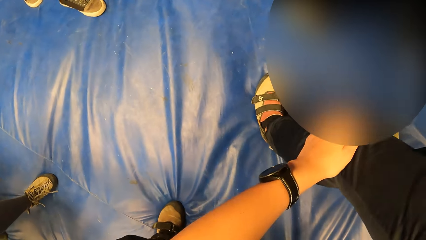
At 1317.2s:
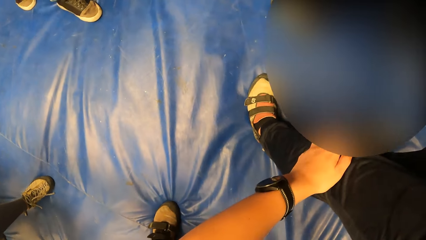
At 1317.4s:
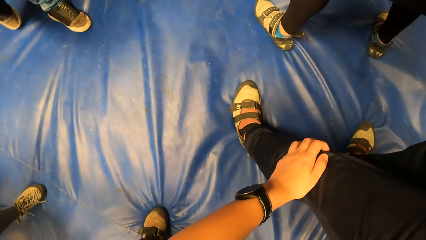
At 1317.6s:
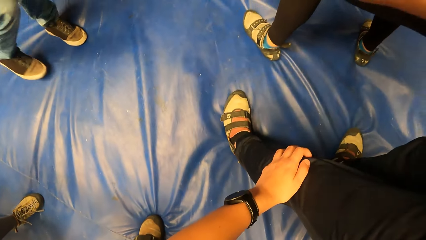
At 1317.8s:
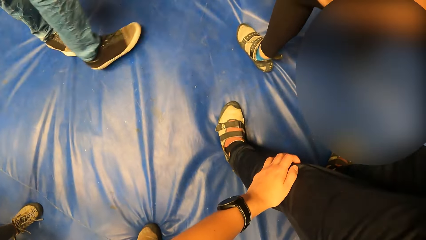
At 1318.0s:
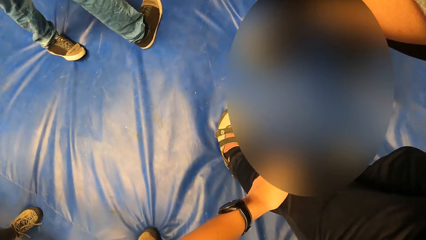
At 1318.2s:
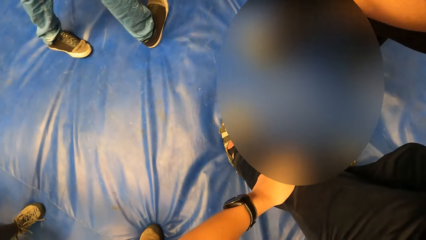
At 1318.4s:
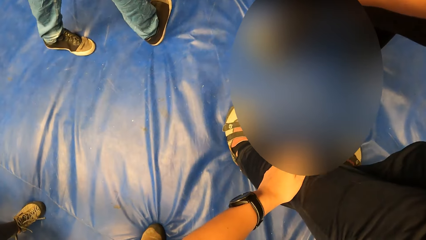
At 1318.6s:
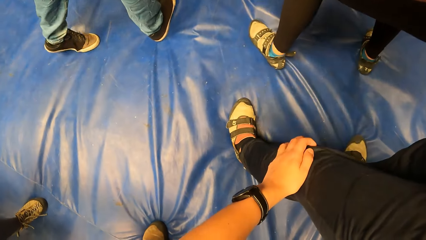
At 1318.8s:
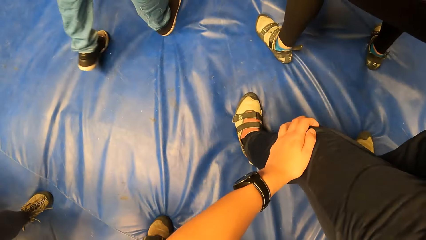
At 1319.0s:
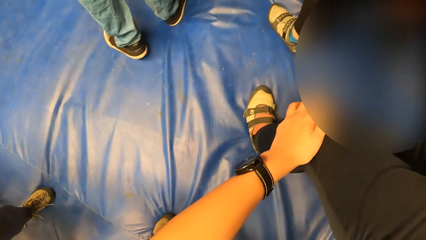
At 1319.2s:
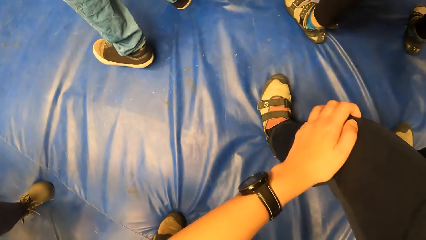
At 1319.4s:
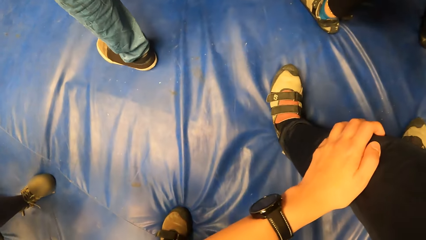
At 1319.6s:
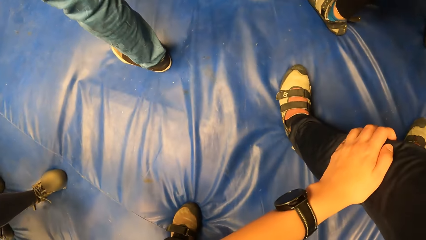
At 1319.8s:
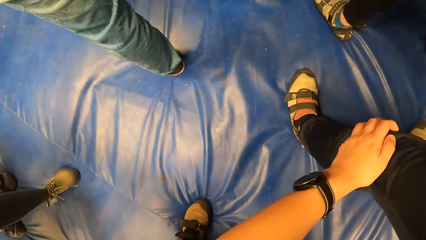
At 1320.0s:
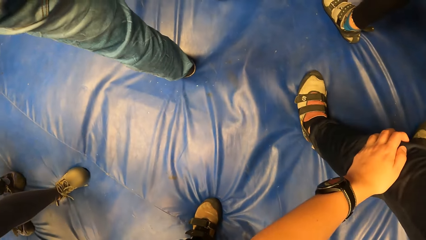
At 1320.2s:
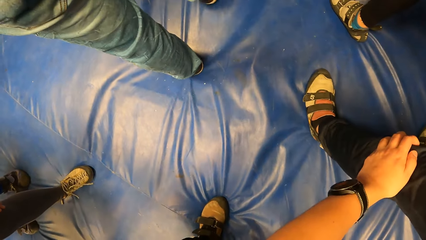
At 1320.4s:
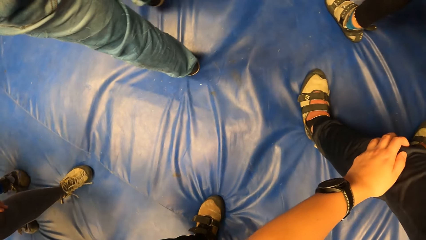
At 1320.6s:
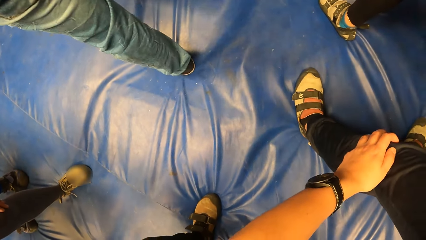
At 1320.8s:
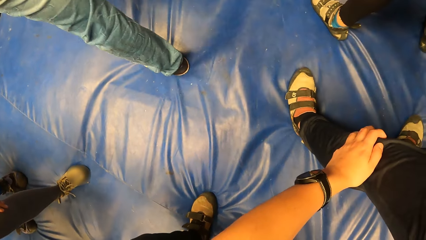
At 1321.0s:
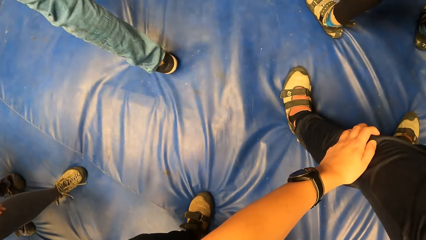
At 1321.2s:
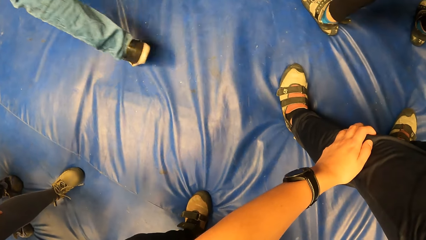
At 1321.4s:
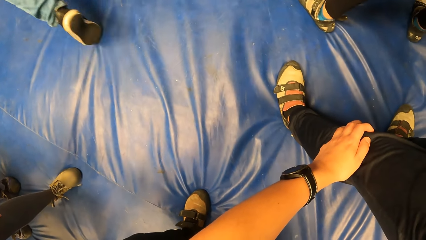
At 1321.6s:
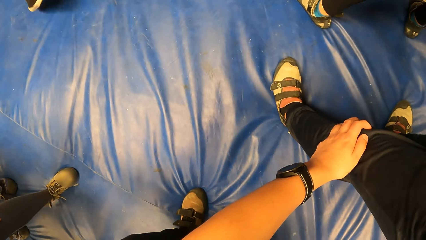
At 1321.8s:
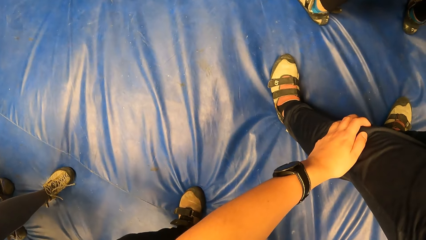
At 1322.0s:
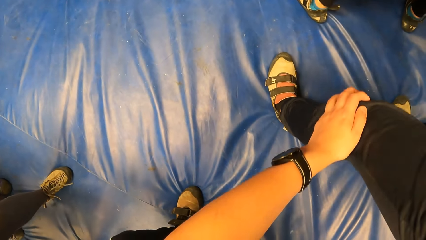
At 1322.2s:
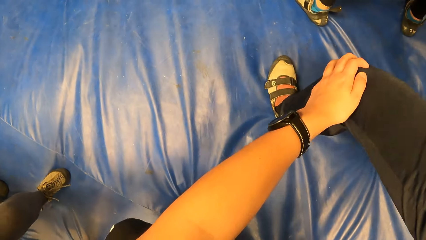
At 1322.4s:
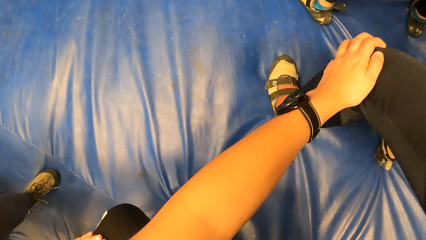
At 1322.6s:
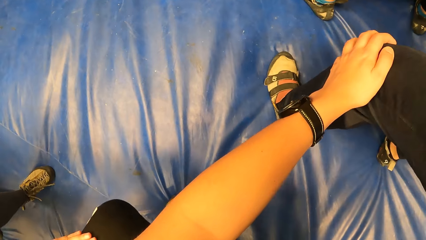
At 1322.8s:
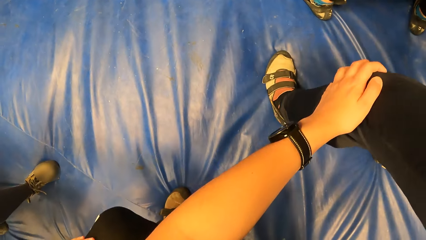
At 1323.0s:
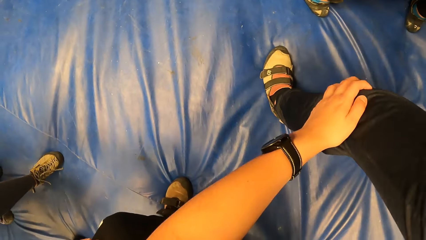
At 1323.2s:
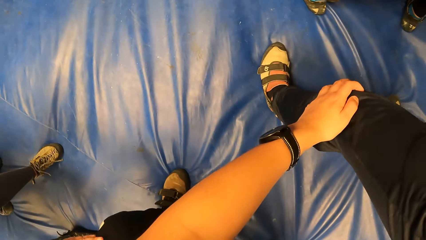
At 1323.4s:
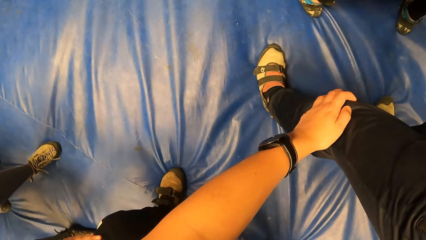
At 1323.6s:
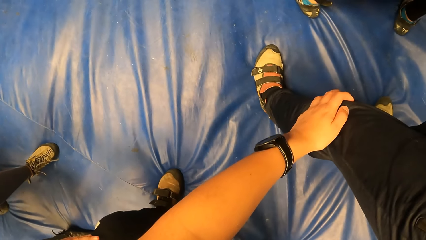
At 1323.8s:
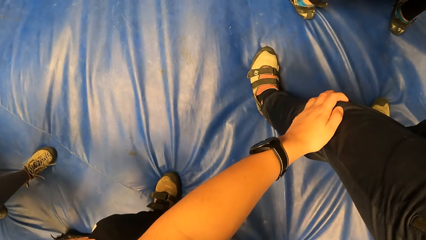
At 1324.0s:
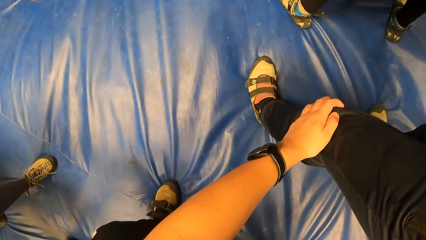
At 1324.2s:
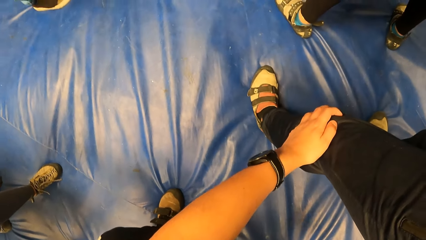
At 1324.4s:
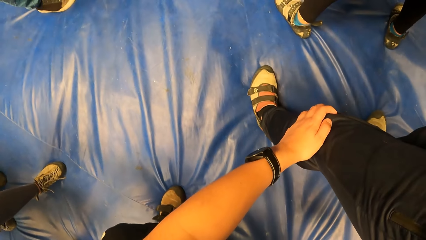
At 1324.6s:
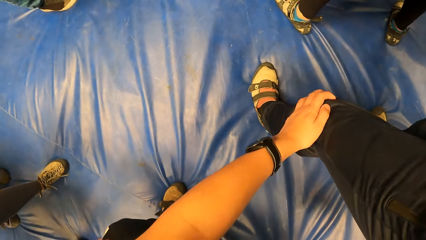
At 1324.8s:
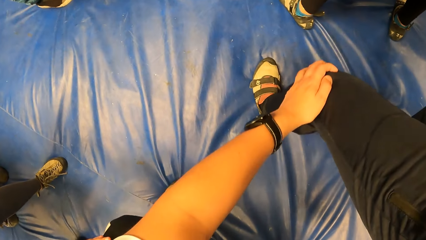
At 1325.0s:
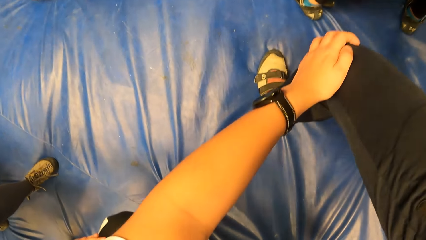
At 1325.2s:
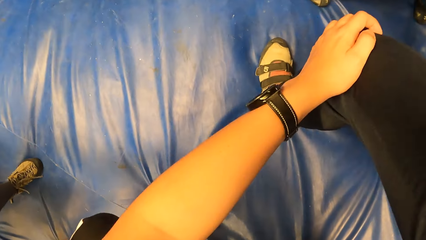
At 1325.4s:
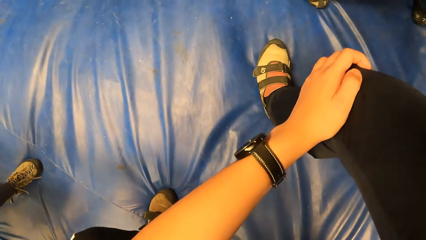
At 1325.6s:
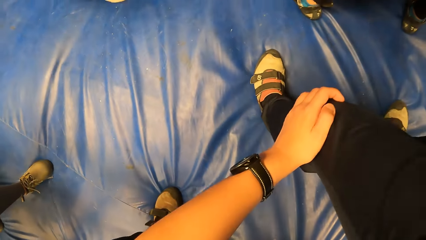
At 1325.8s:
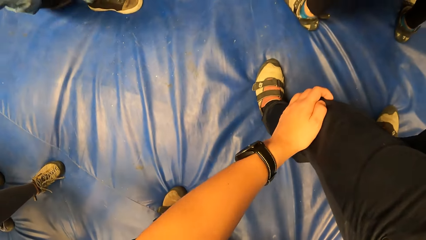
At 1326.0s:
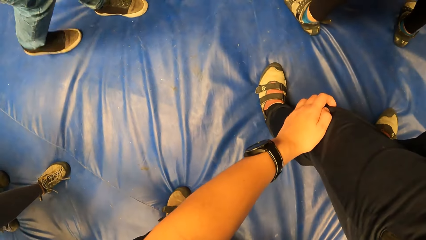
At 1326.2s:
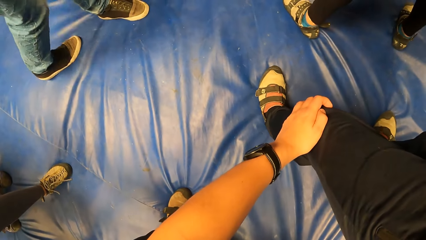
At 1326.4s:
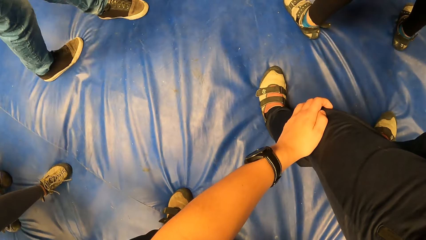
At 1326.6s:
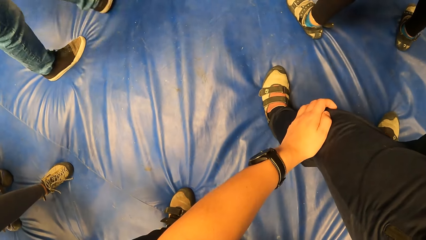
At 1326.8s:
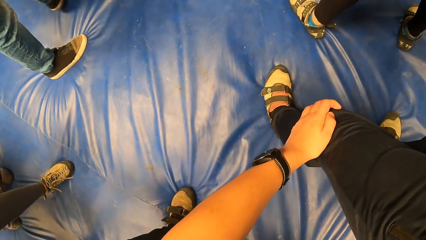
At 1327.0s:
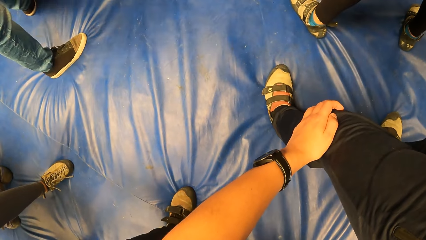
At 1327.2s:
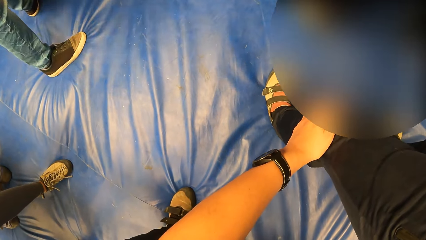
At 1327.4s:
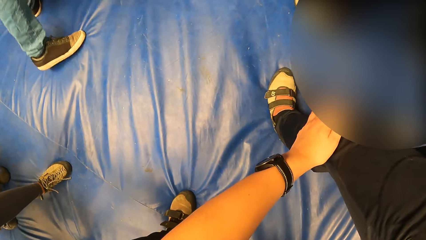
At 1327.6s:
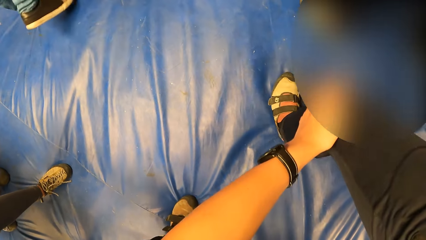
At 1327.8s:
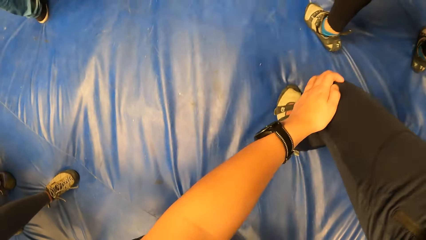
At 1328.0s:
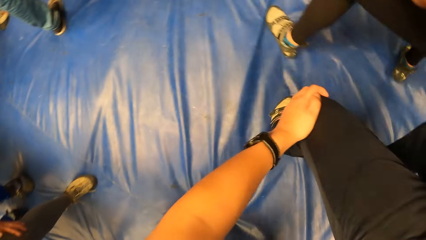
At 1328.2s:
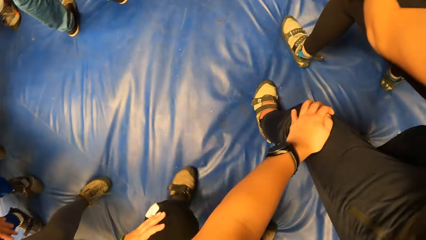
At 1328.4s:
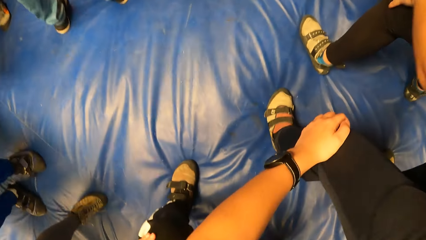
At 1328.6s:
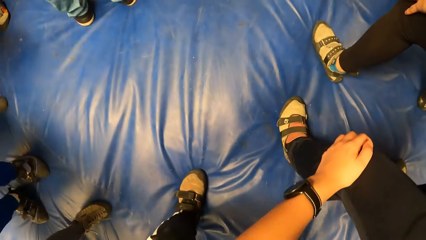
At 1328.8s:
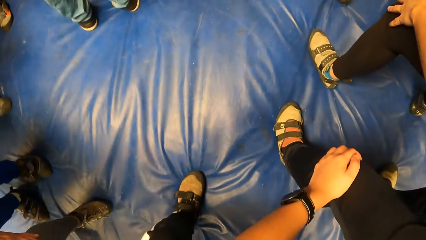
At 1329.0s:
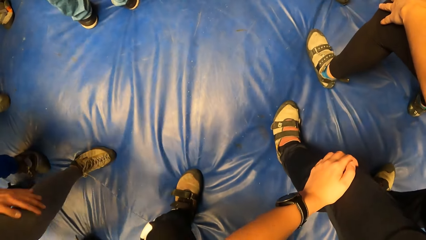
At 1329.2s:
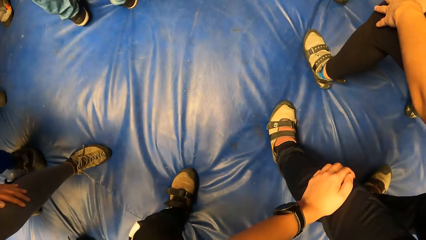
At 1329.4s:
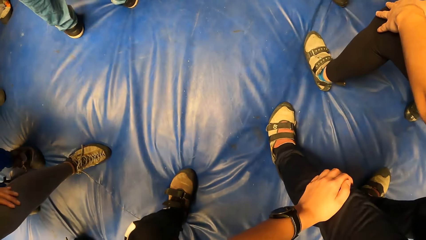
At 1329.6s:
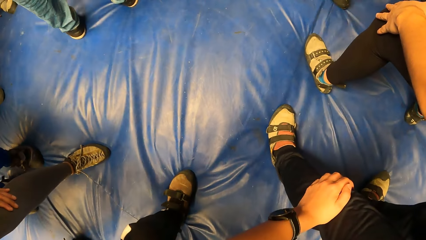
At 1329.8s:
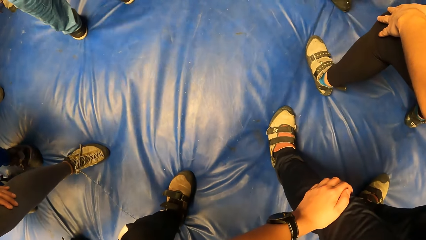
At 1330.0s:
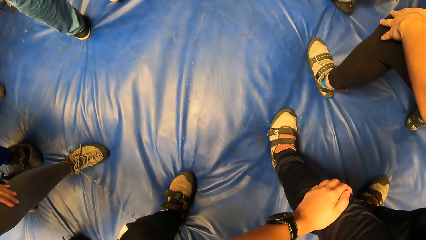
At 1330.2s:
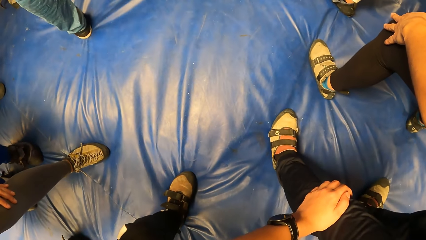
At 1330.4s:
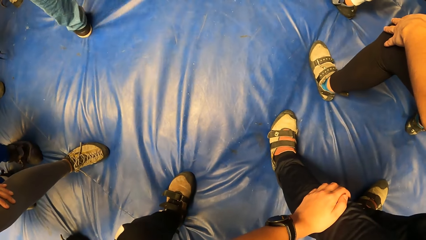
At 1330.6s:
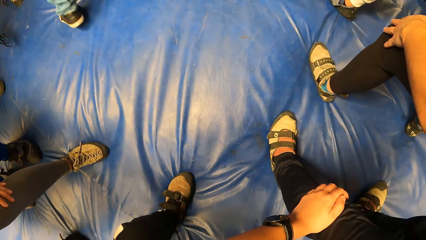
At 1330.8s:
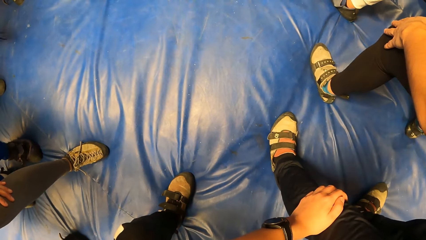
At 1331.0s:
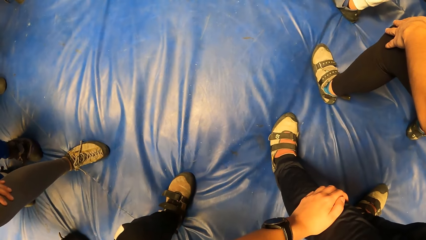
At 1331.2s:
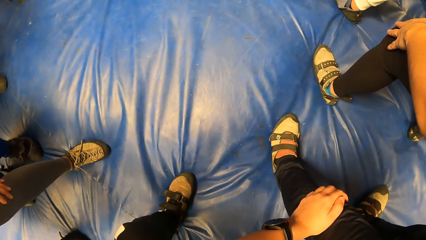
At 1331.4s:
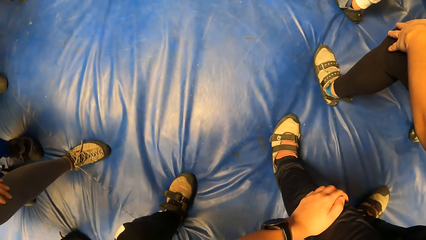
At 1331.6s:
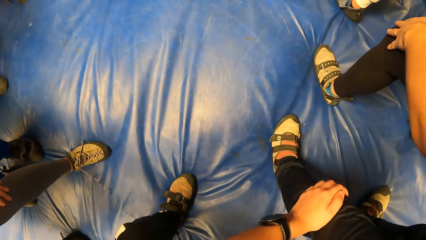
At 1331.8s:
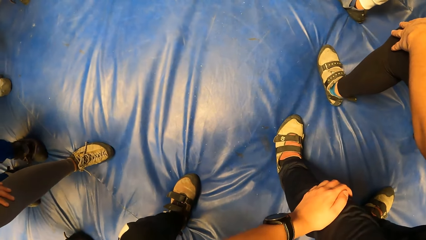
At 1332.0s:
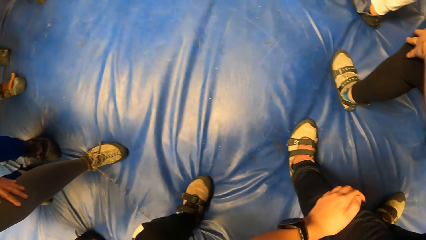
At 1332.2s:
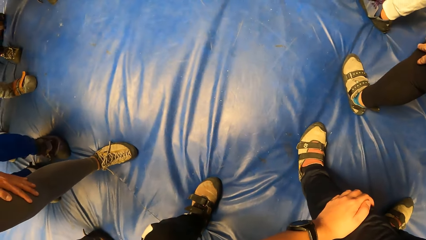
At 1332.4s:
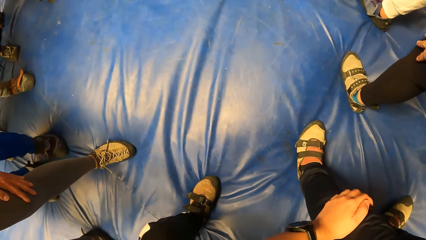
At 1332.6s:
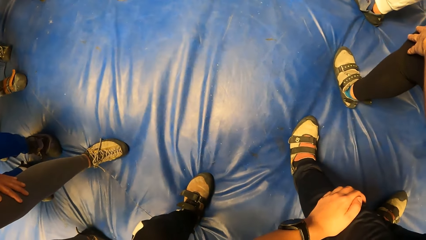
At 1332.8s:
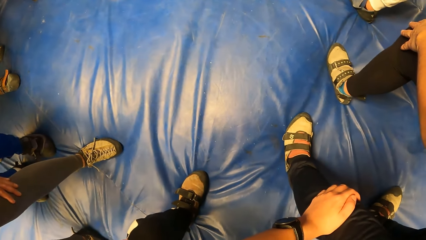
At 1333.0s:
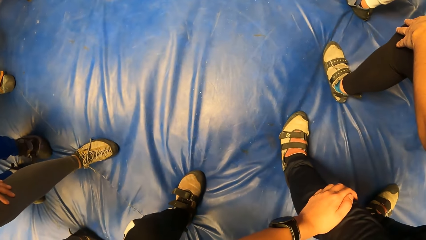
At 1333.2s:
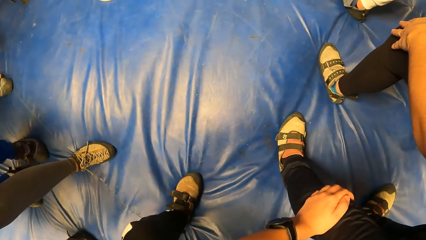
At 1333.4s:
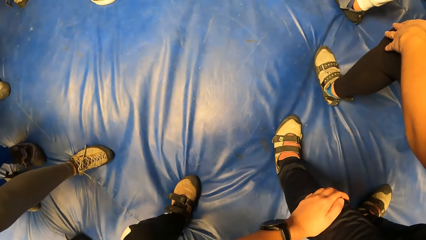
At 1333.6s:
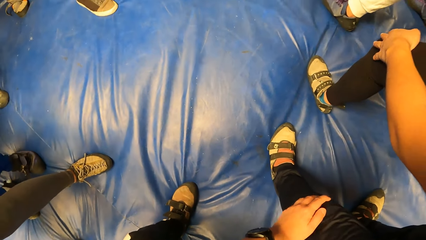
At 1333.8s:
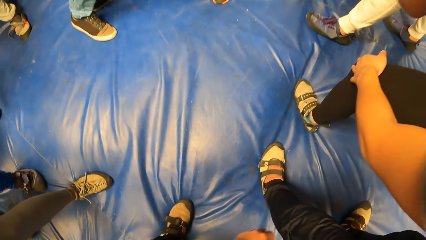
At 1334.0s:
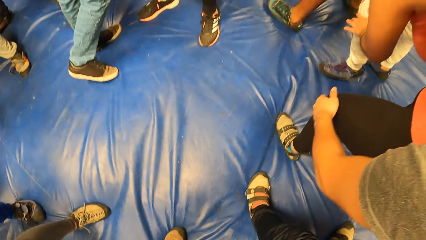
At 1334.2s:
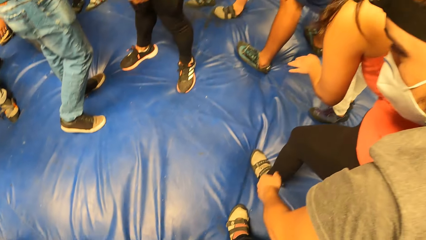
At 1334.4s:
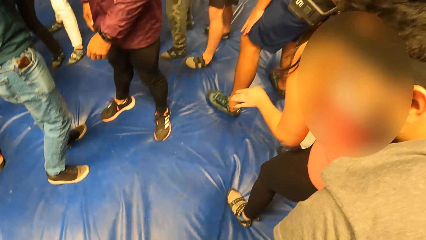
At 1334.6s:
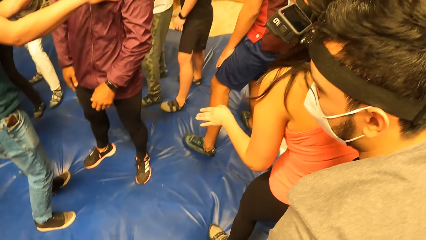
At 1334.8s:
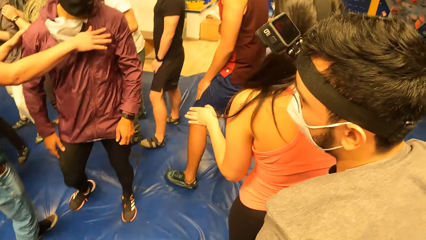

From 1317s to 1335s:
A man jumps to the left. The camera wearer jumps with the circle of people to the left. She removes her left hand from the knee of the man.
